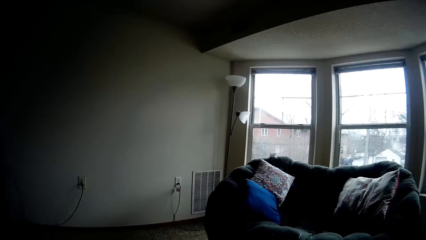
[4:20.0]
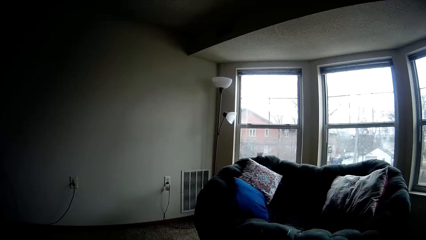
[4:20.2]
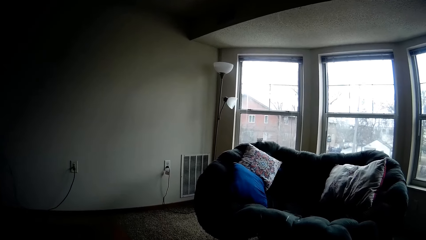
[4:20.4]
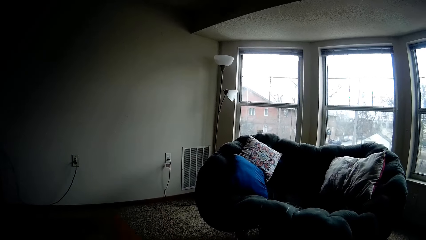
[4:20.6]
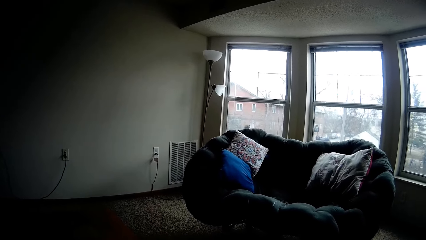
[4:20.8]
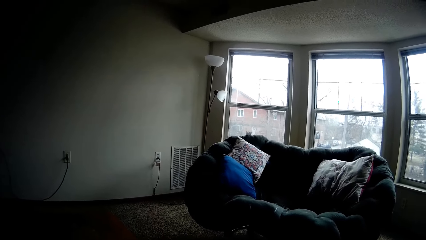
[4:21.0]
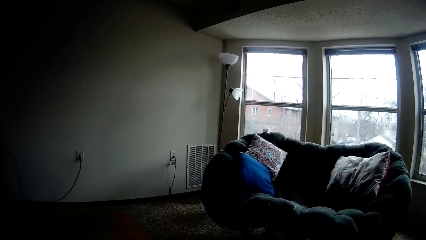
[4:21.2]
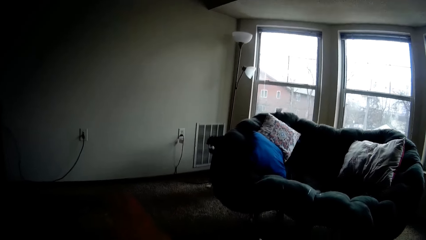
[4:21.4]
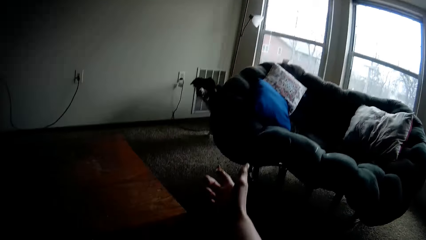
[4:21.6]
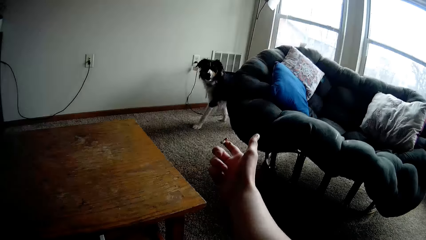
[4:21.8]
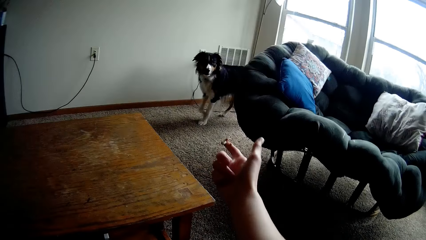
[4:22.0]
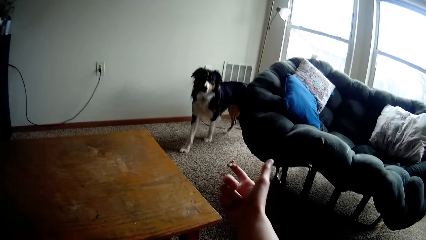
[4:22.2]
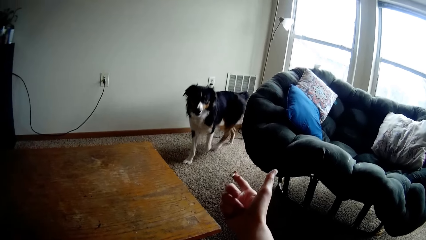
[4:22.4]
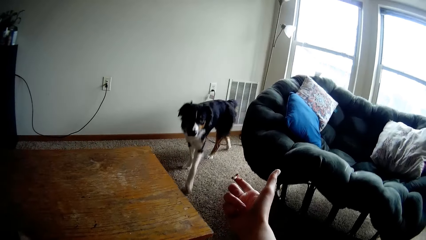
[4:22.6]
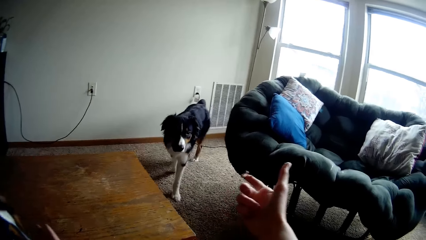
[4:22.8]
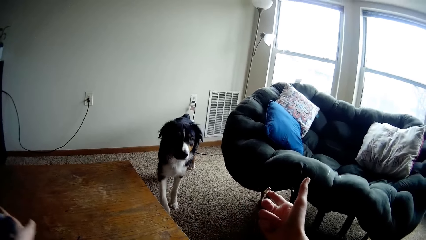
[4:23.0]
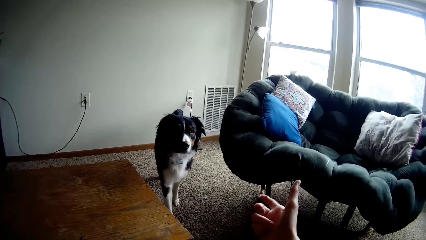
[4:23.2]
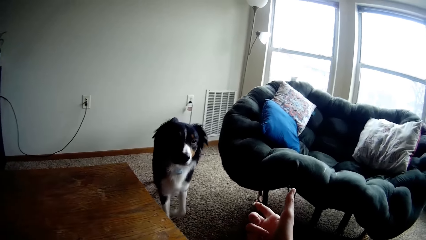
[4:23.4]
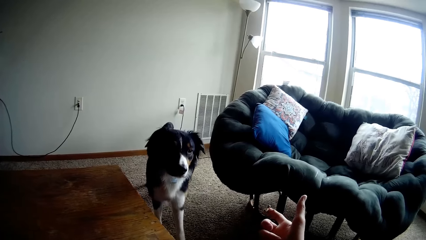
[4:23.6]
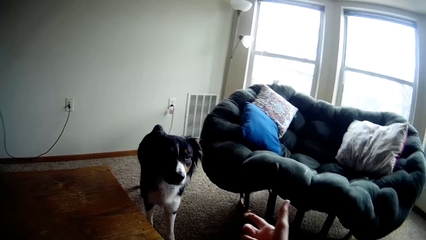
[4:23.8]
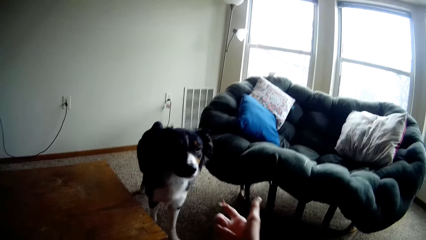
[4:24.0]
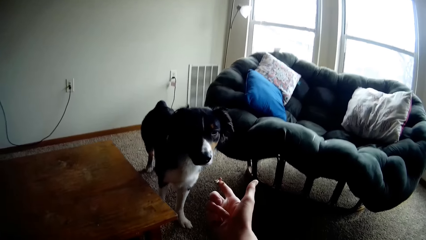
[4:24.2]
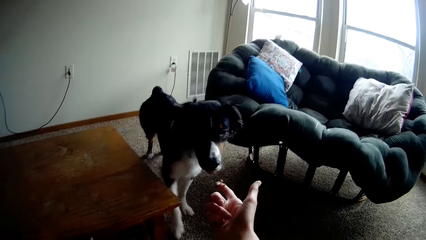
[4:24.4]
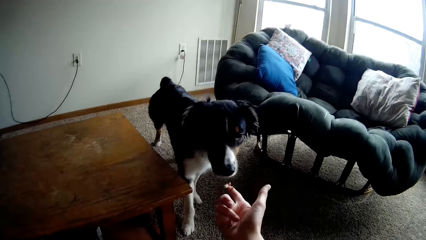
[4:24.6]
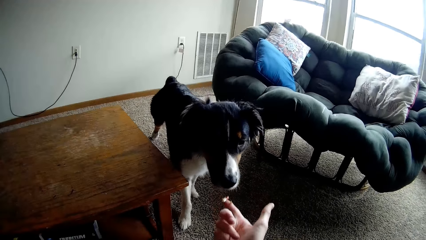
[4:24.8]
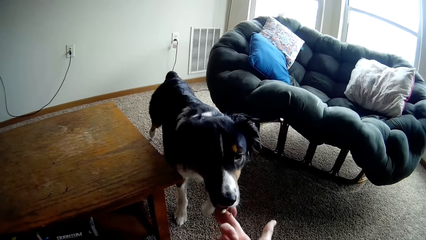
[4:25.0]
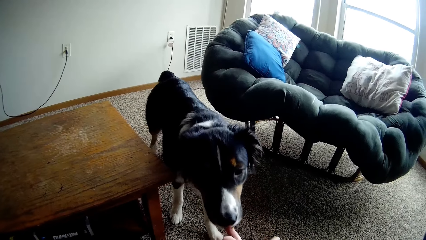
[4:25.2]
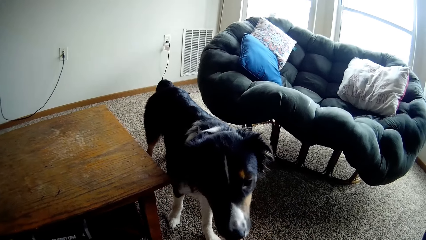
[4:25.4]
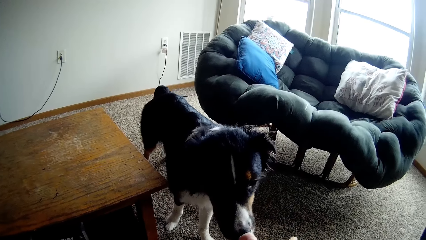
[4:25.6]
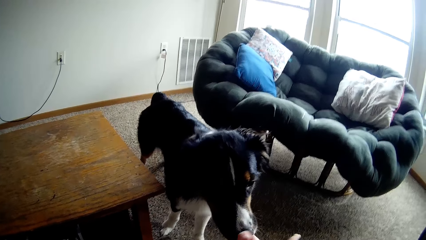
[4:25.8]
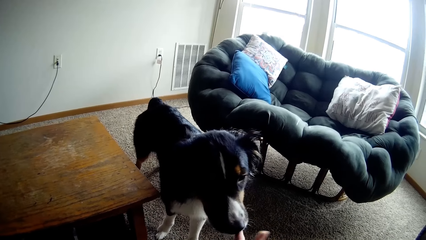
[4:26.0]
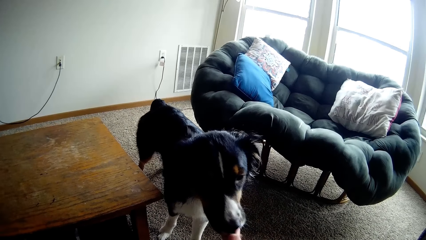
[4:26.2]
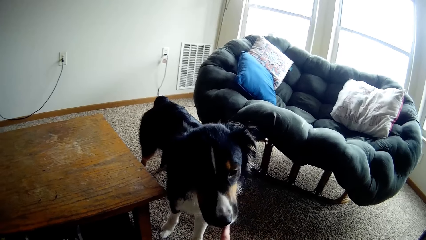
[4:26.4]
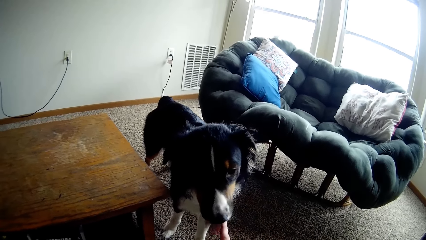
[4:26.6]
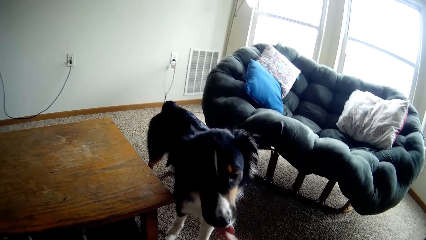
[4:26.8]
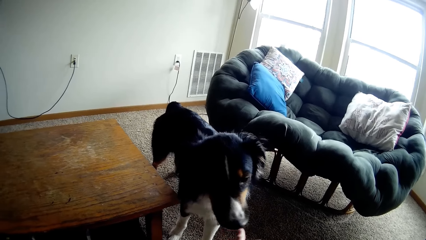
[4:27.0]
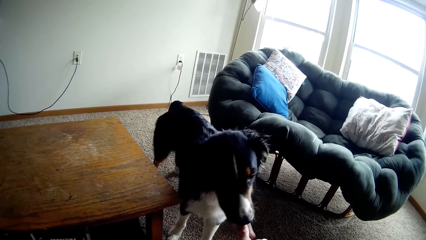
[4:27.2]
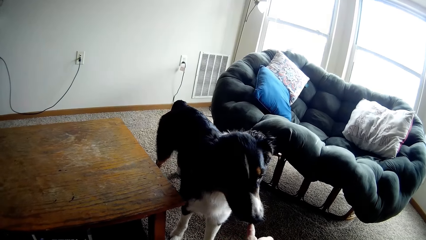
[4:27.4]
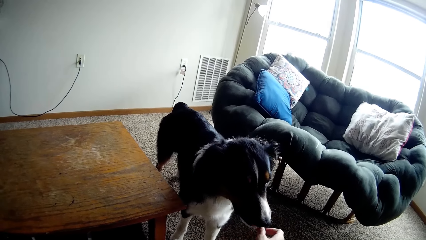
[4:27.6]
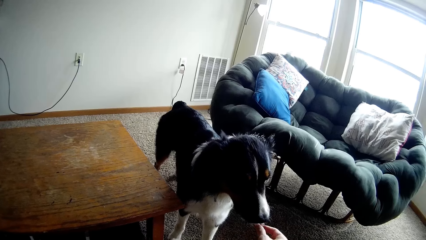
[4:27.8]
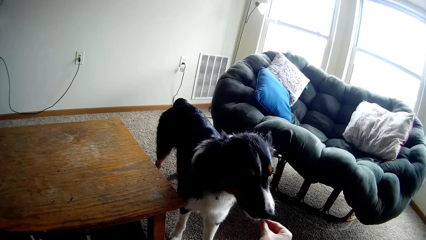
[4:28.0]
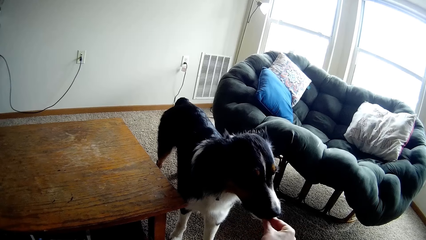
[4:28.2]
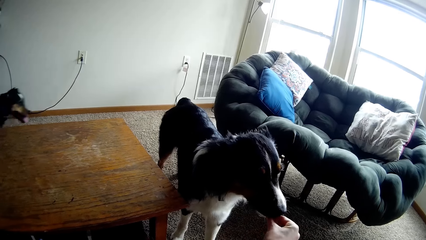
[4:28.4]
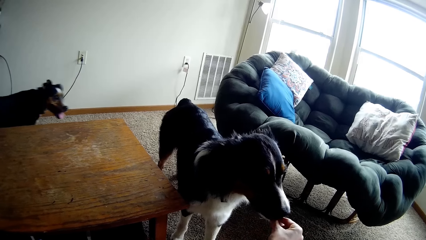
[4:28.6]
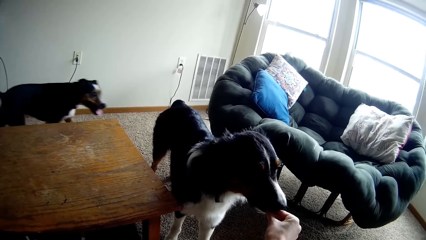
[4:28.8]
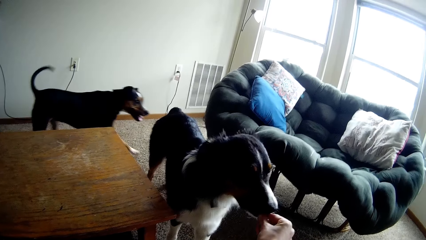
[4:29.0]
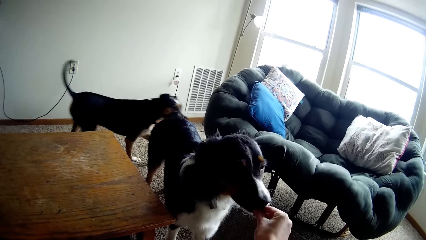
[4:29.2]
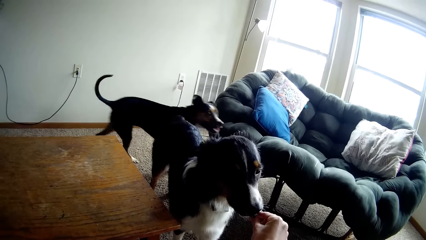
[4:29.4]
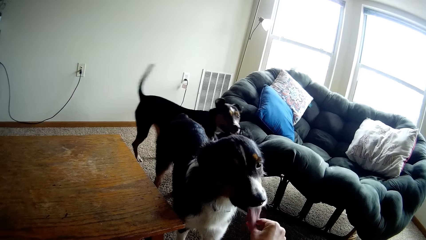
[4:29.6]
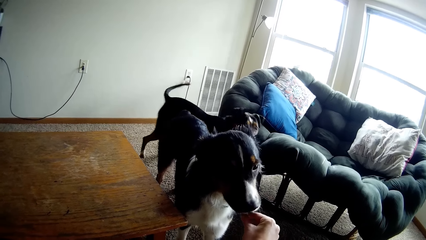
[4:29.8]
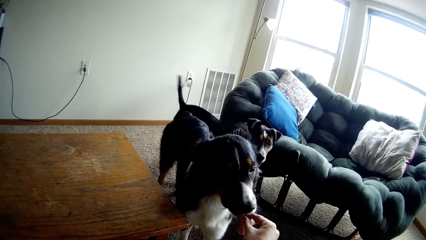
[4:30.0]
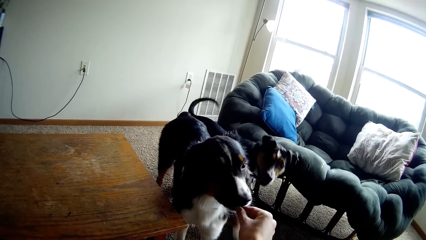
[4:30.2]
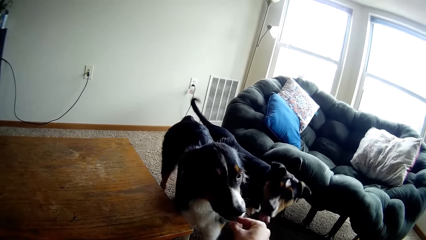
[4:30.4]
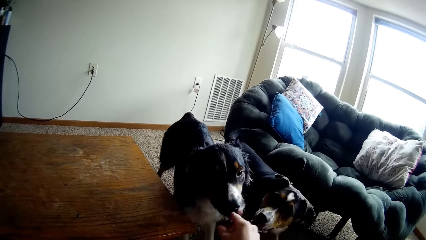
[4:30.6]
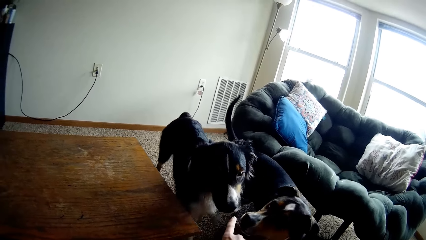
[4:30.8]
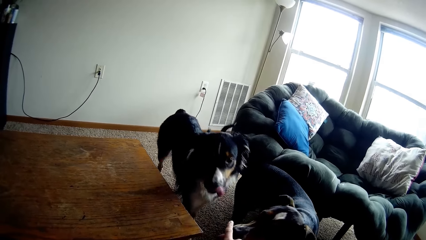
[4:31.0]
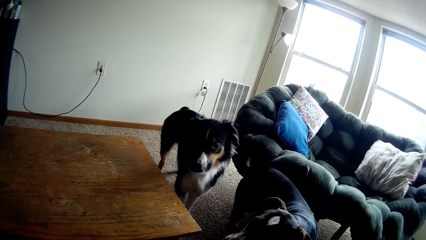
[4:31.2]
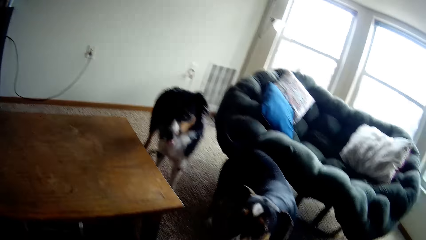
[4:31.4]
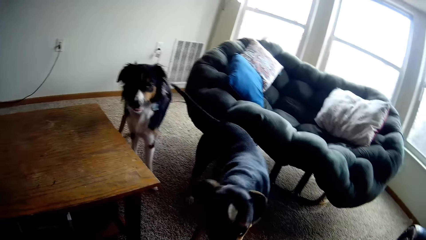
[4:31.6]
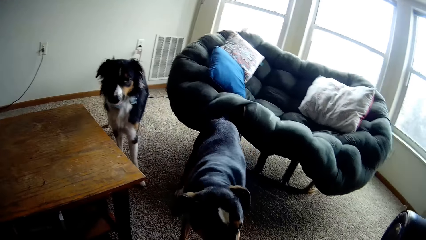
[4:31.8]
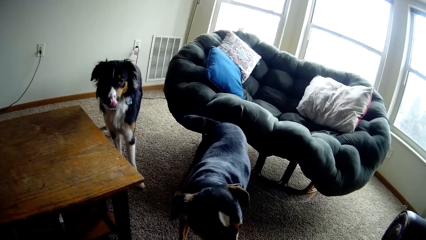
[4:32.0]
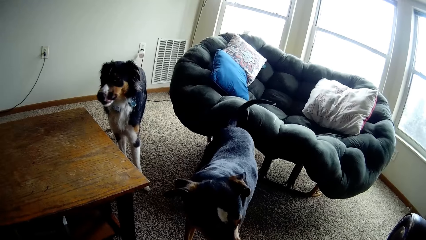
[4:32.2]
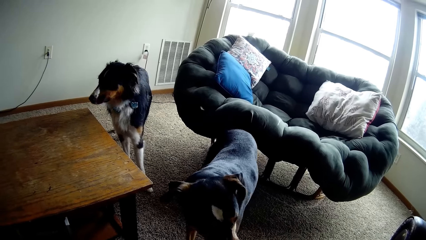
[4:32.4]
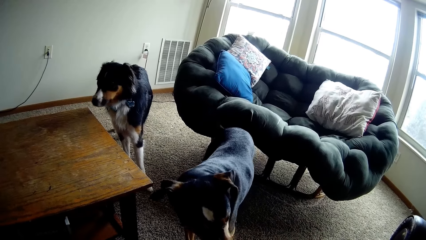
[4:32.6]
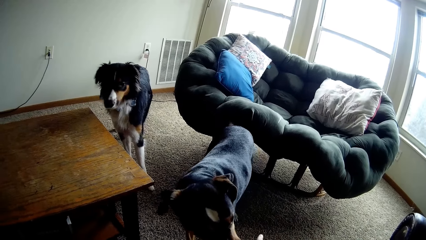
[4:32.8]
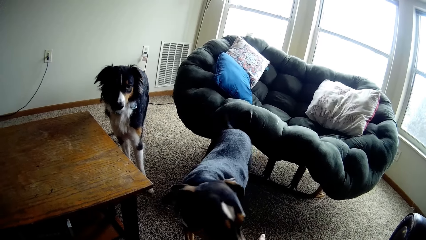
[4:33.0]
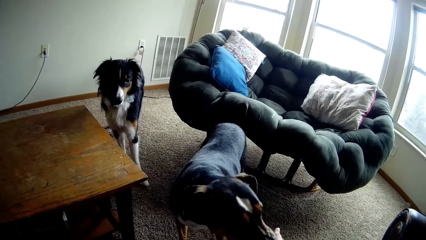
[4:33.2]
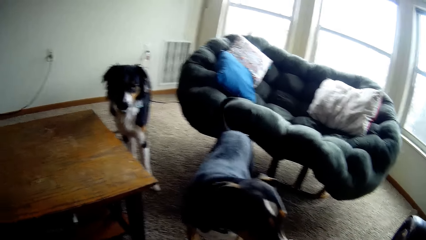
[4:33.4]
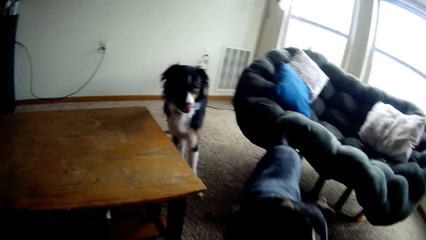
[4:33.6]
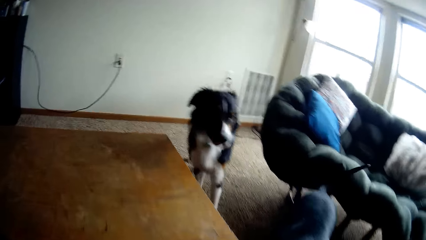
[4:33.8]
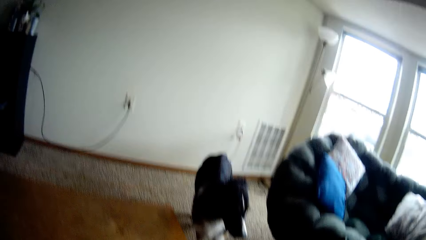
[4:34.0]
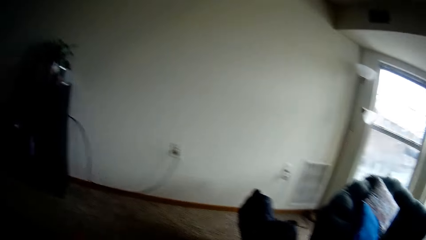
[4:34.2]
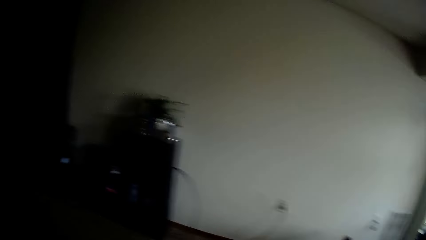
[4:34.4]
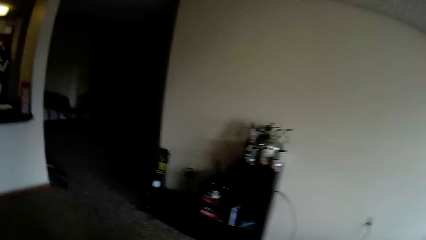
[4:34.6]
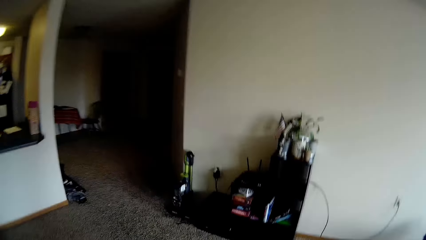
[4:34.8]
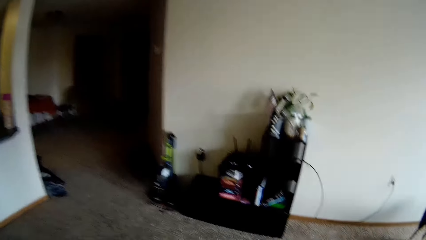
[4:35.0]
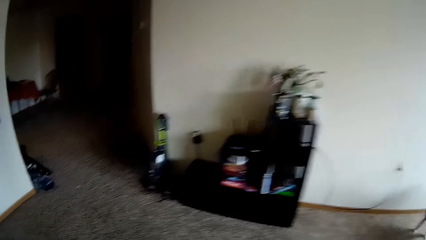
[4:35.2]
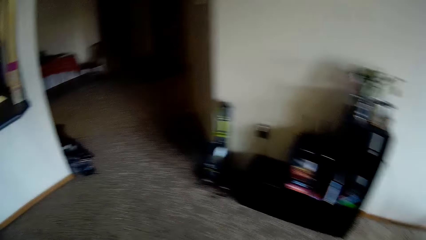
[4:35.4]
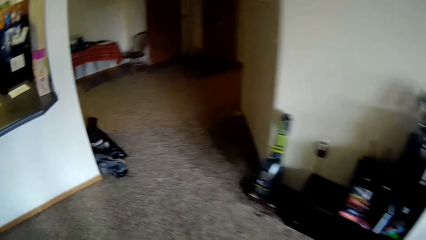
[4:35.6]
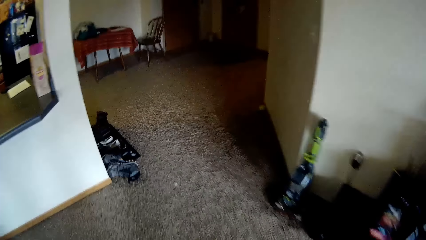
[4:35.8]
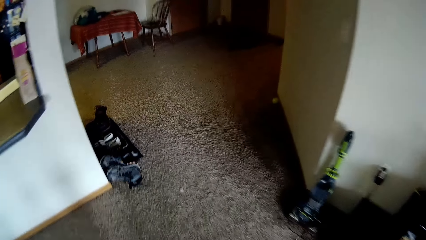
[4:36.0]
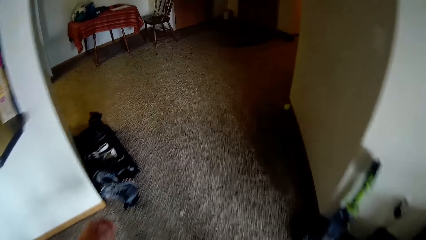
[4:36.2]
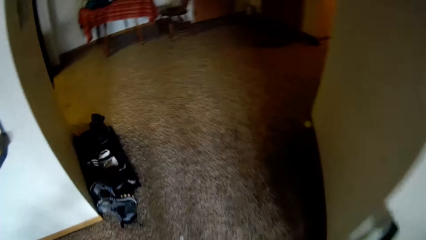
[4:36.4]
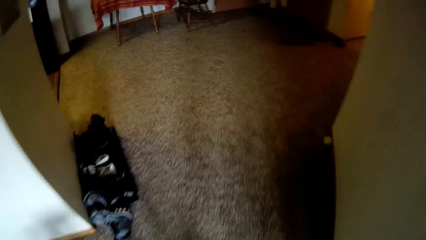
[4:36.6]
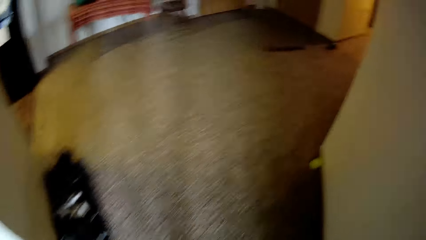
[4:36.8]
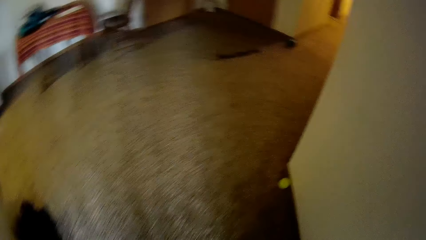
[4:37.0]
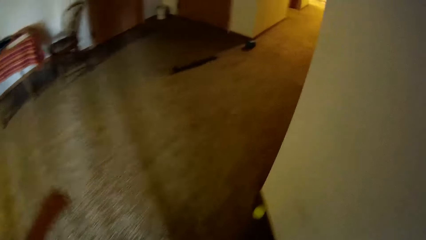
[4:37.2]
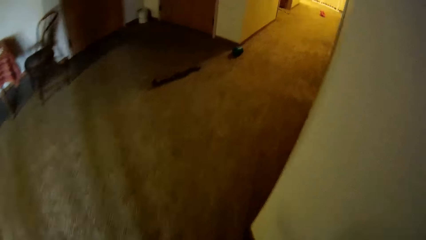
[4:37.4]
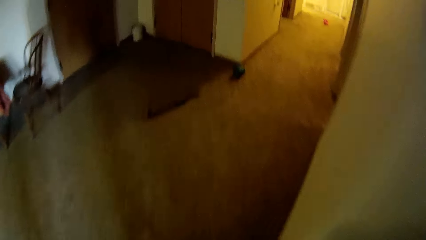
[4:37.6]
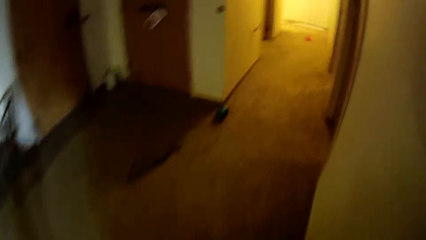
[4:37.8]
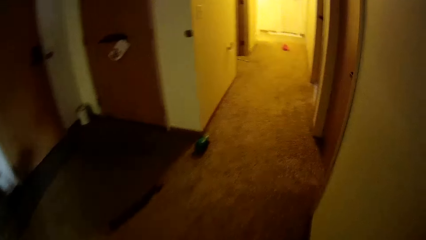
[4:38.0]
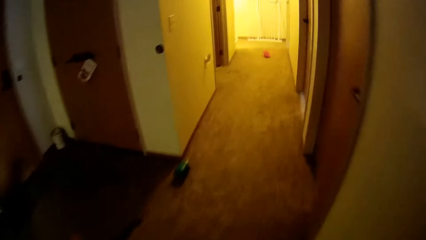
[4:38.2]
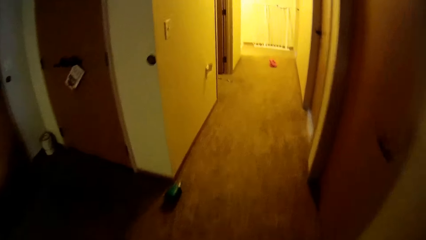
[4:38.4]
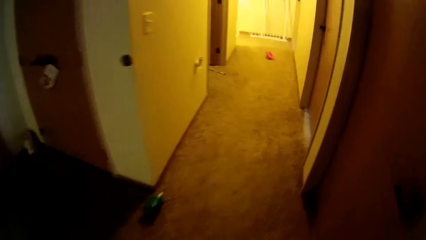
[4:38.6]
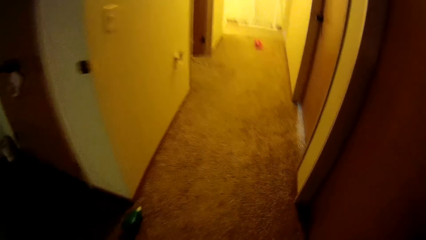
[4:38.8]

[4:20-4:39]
The camera wearer feeds the dogs with her right hand. She walks back to the room.
